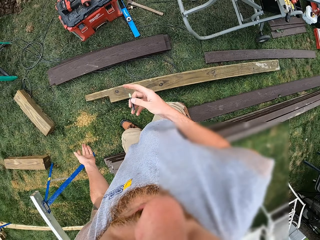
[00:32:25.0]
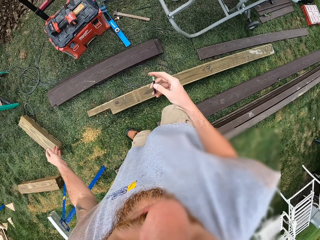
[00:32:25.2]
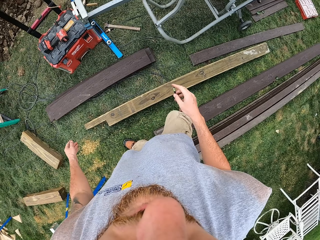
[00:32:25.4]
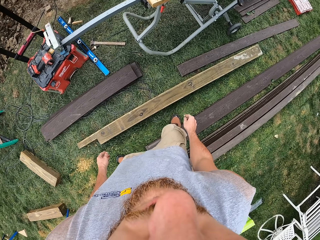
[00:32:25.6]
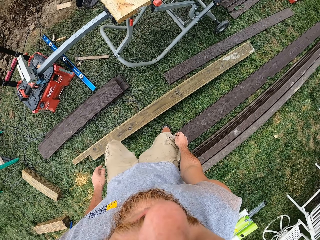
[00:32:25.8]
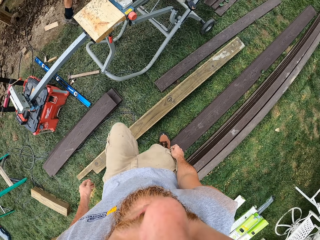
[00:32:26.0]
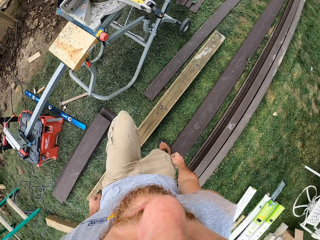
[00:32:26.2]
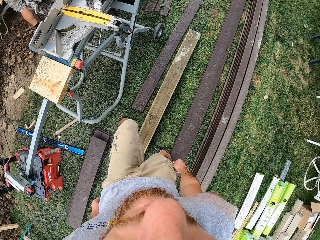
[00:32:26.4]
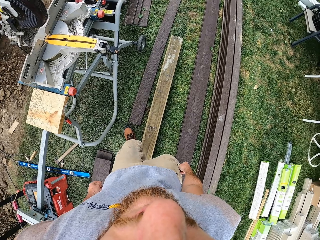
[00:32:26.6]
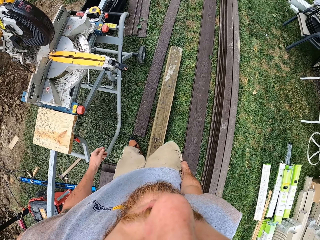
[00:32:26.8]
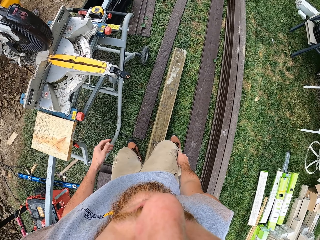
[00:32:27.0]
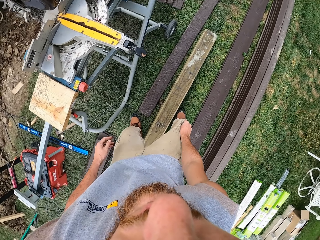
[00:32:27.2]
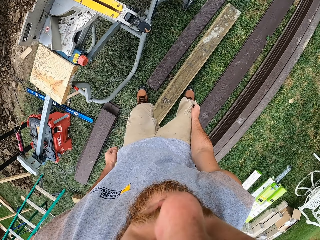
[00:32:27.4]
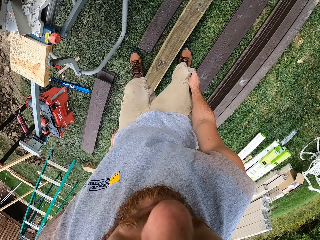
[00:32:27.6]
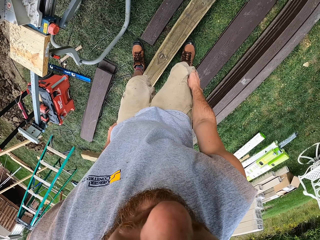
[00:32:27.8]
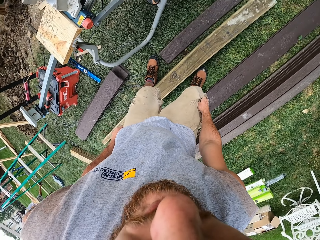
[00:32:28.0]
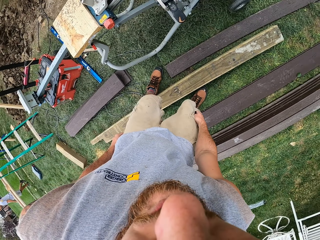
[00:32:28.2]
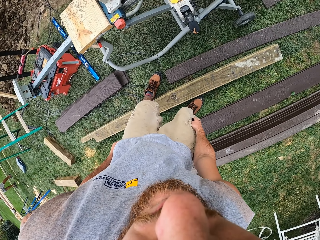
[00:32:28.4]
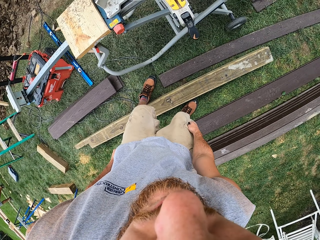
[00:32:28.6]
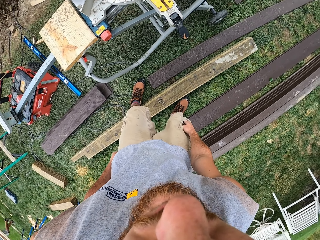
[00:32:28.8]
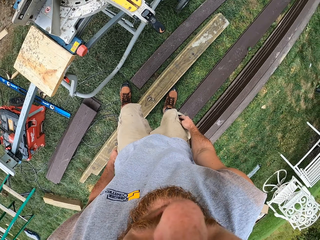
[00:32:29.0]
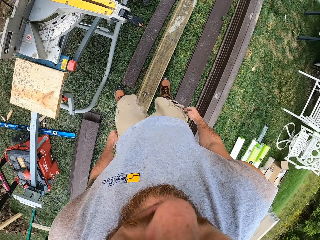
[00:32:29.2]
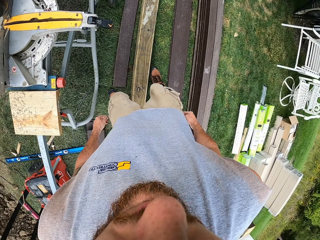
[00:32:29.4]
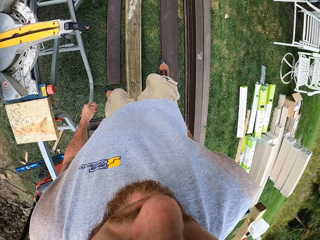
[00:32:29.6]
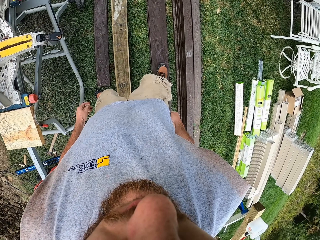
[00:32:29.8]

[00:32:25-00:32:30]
The camera wearer puts the pencil in the pocket.

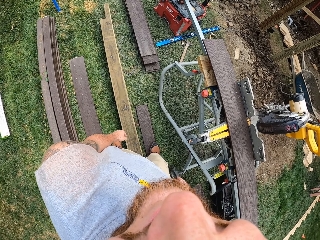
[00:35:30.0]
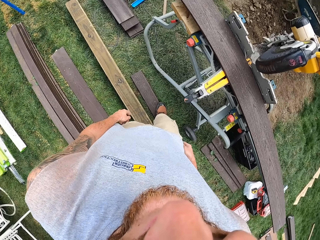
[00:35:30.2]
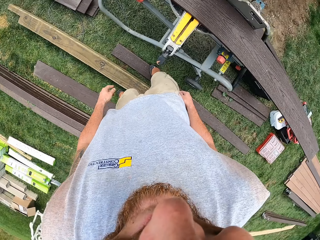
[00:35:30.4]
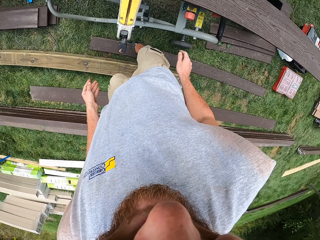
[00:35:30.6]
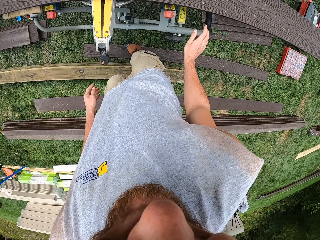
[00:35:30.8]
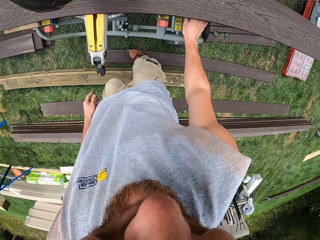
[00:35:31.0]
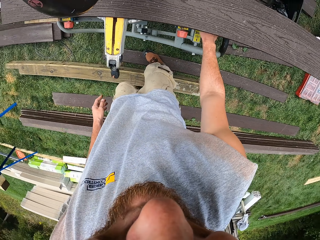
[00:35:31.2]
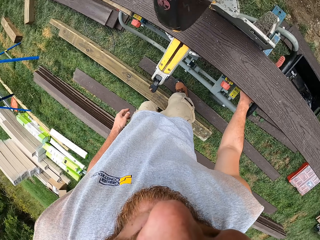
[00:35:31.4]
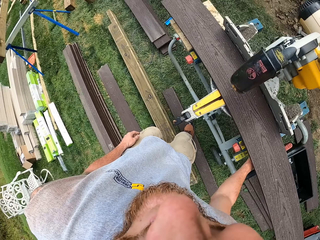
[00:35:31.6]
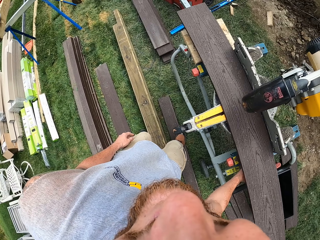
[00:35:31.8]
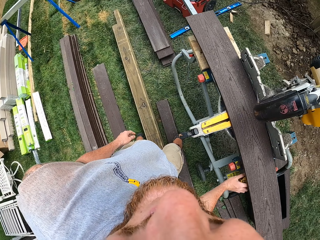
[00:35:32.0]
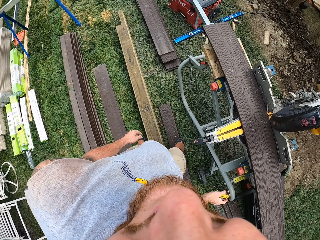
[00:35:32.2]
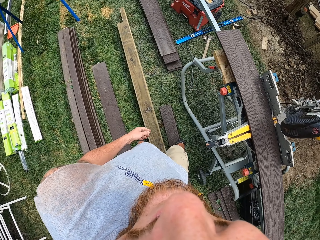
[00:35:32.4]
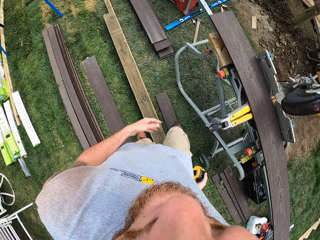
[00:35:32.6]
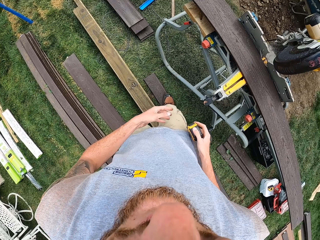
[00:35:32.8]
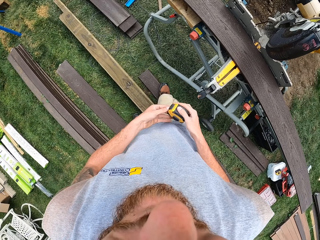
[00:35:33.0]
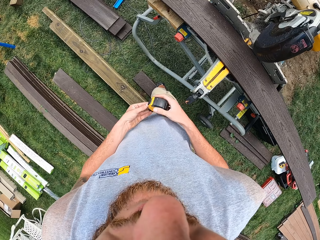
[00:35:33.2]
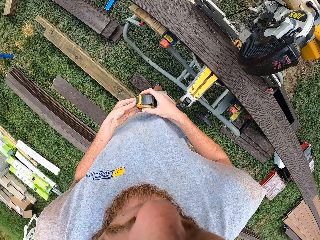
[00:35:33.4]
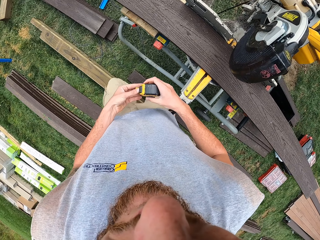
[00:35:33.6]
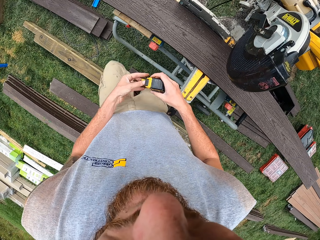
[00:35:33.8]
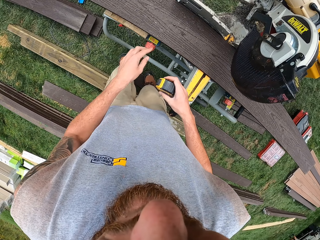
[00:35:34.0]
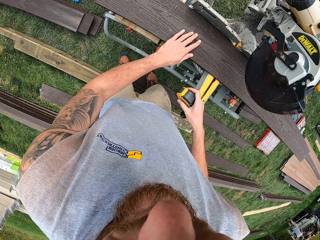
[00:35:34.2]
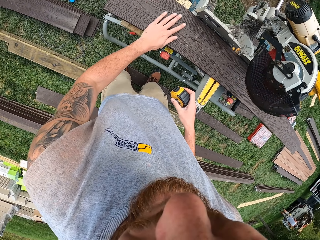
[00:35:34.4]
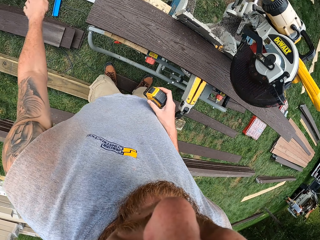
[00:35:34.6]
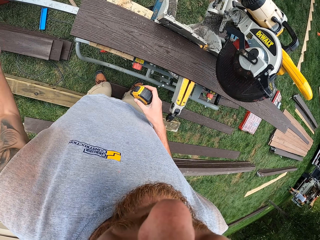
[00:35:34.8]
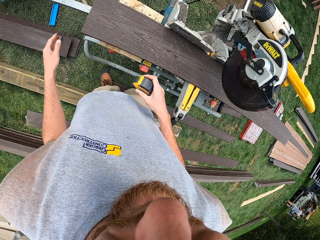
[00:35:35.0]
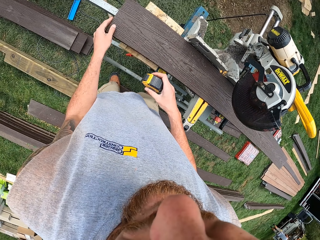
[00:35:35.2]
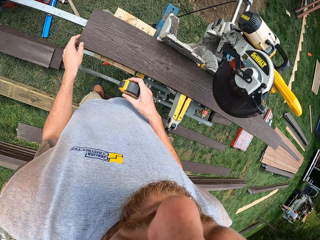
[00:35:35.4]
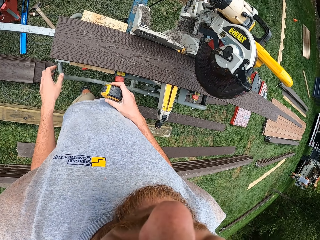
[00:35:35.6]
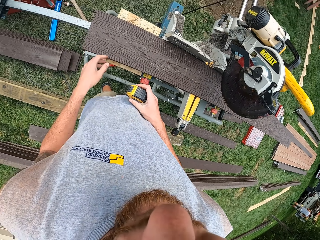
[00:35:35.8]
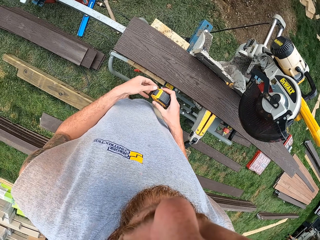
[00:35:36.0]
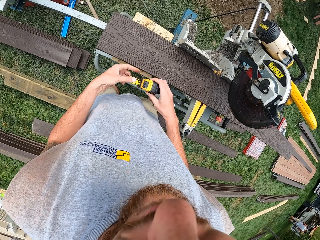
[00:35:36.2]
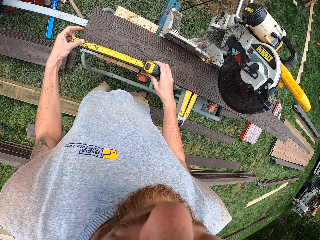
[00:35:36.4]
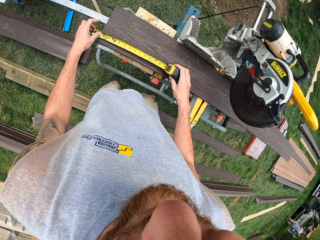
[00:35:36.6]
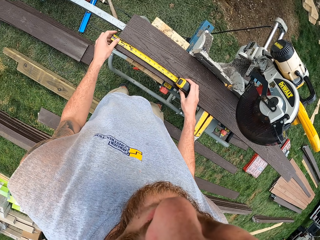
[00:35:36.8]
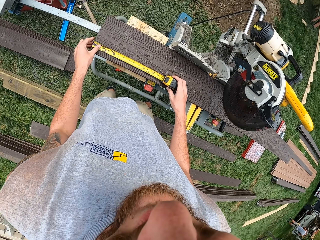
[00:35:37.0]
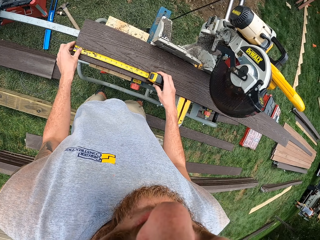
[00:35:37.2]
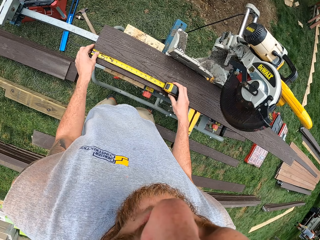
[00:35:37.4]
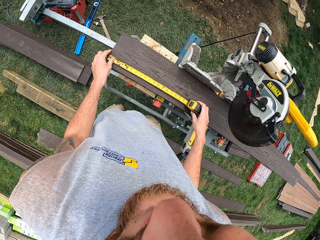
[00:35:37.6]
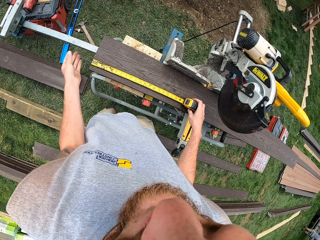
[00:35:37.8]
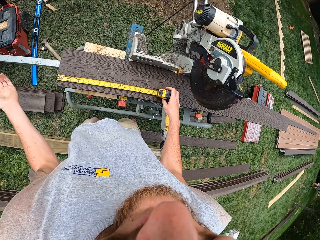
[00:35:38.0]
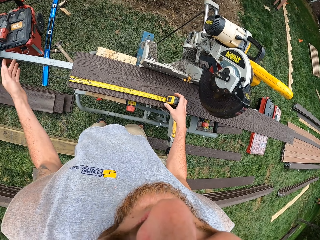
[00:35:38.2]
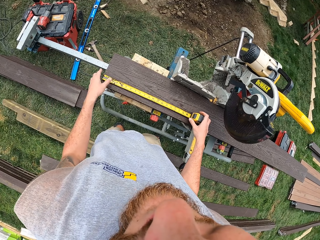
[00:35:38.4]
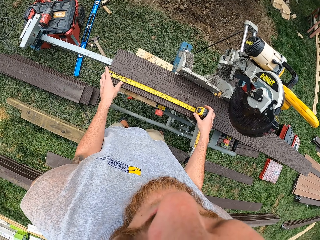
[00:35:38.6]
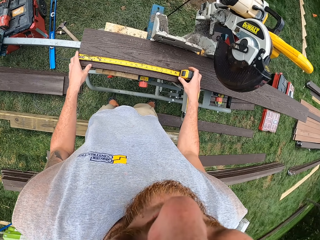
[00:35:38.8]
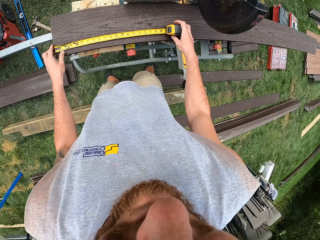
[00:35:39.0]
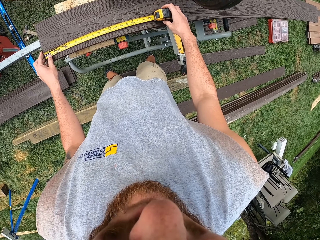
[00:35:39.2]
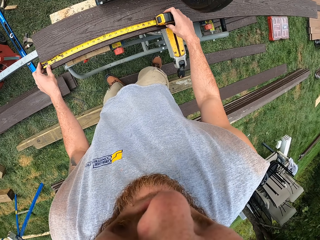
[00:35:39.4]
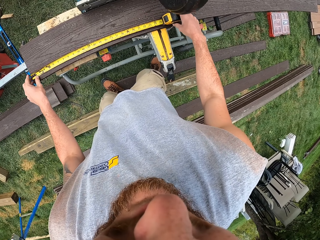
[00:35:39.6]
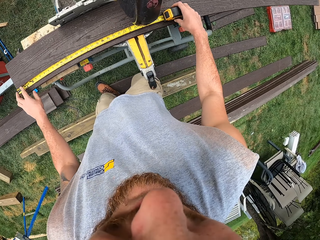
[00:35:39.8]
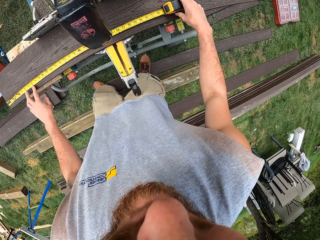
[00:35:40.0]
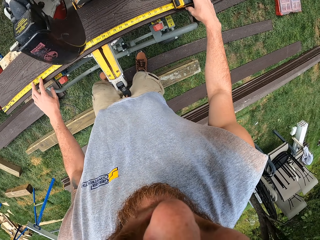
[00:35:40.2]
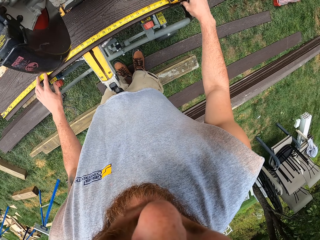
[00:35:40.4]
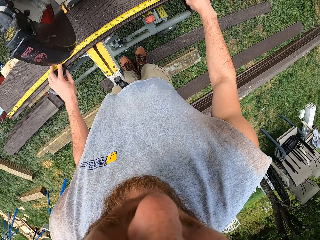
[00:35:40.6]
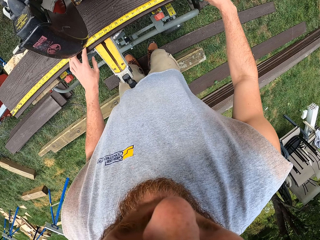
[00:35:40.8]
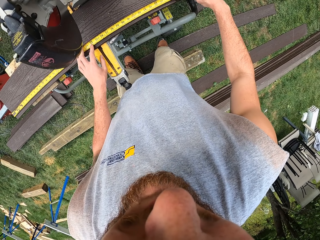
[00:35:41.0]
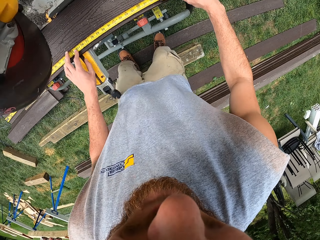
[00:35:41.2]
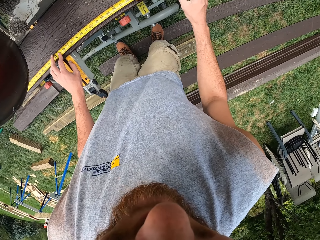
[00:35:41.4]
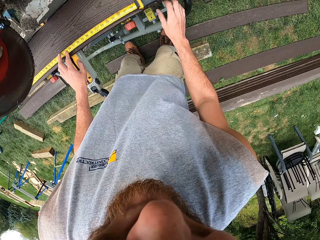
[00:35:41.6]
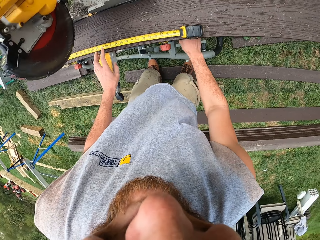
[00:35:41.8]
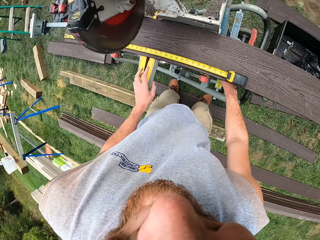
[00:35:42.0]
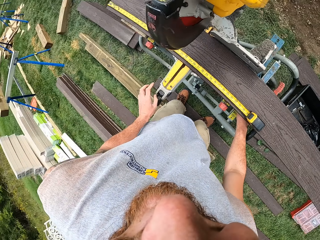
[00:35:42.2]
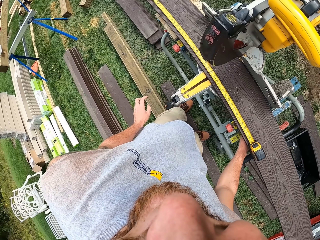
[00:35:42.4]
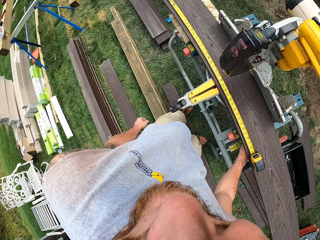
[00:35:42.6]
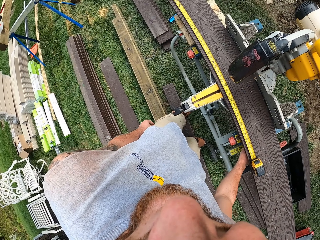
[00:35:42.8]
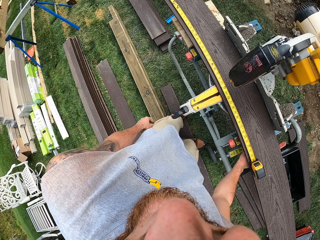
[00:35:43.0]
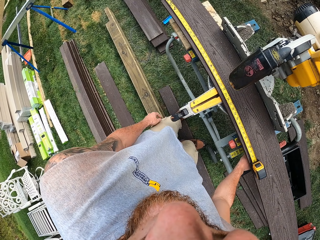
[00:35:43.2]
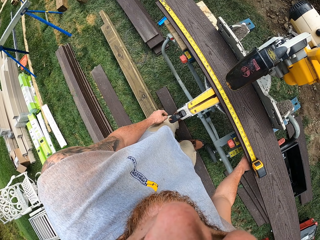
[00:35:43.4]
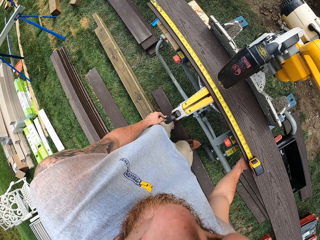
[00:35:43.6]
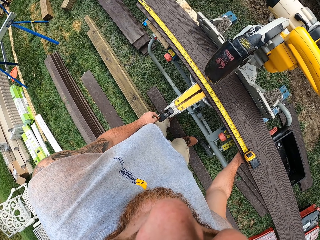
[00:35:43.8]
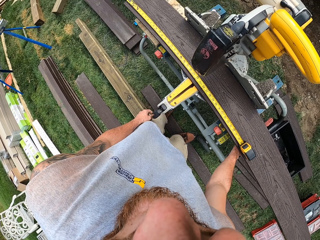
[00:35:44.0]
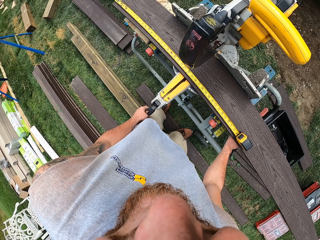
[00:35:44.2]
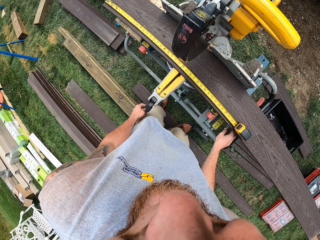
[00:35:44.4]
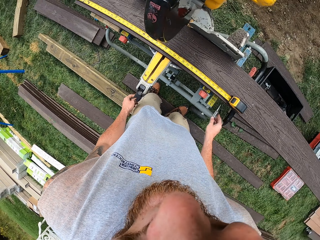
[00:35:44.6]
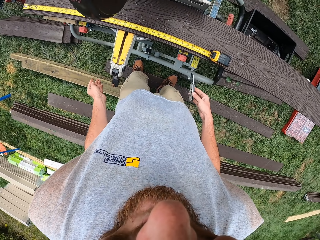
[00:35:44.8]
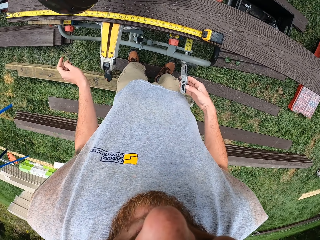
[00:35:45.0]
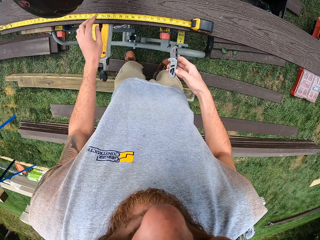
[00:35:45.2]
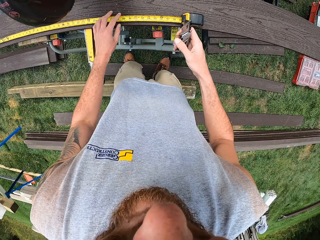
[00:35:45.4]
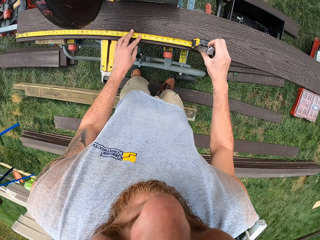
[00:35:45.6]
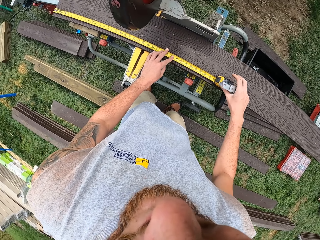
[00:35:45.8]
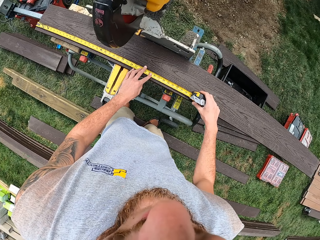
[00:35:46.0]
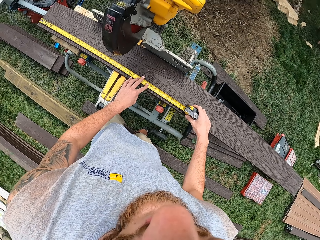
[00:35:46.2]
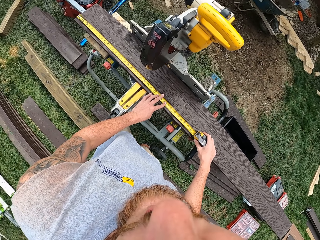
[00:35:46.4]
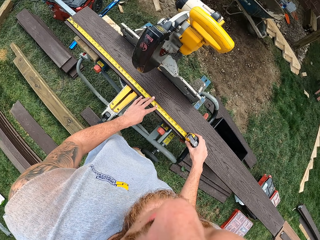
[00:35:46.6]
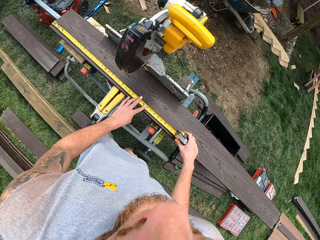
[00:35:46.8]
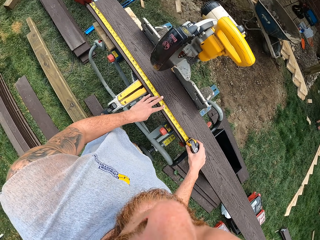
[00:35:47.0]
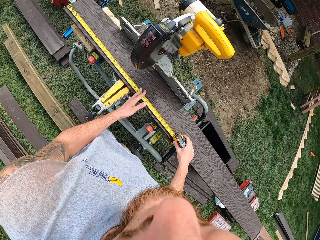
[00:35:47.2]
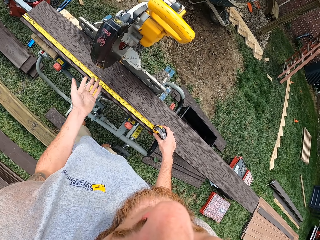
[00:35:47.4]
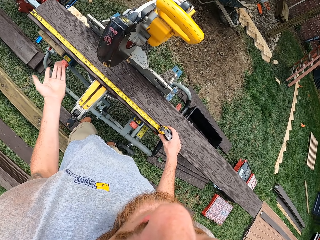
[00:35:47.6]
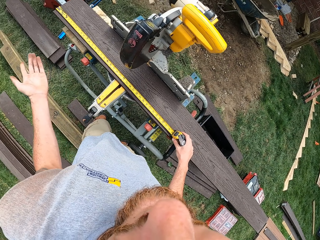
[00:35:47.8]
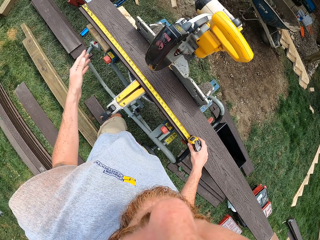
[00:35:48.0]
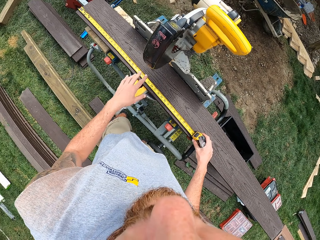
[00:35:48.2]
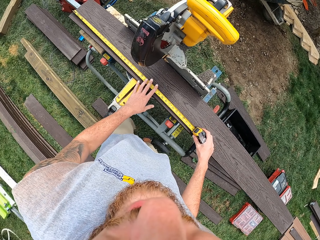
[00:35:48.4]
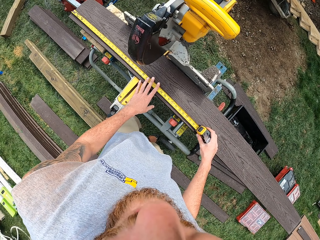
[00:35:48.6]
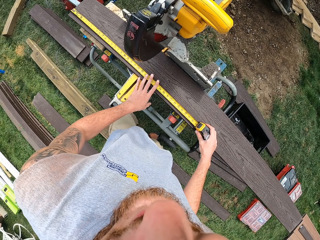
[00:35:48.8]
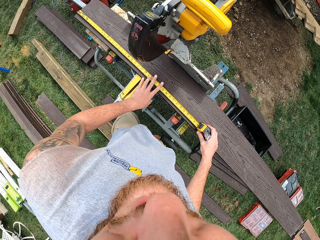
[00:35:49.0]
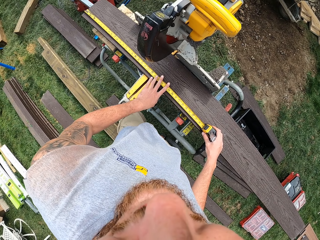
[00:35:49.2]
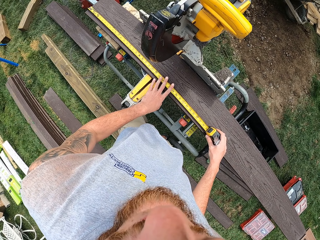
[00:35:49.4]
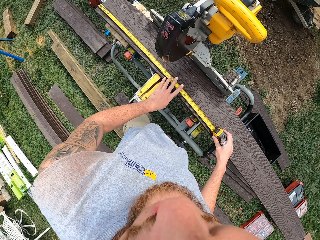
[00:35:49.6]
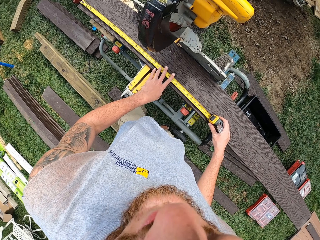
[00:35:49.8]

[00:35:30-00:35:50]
The camera wearer moves around the compound. They pick up a tape measure. They wipe the wood with a hand. They pull a blade. They measure the wood with the tape measure. They move a hand. They lift up the hand. They measure the wood with the tape measure. They pick up a putty knife. They measure the wood with the tape measure. They take the tape measure. They lift up the hand.
